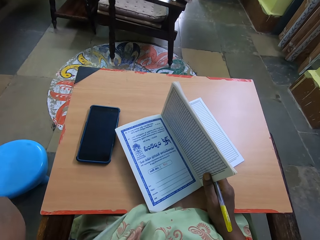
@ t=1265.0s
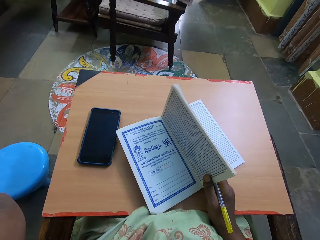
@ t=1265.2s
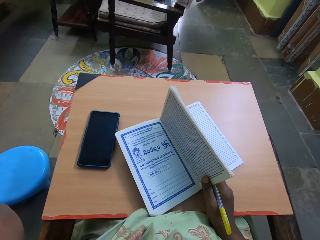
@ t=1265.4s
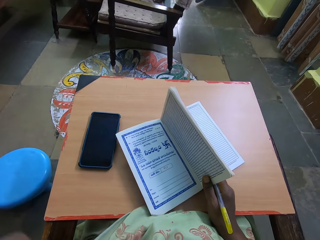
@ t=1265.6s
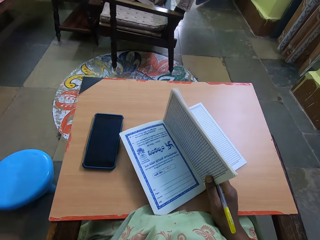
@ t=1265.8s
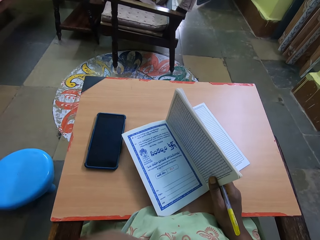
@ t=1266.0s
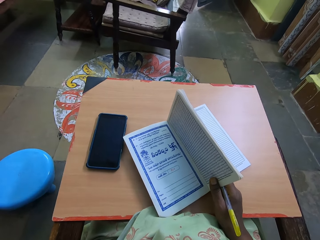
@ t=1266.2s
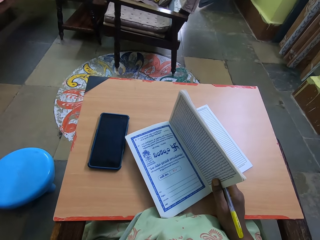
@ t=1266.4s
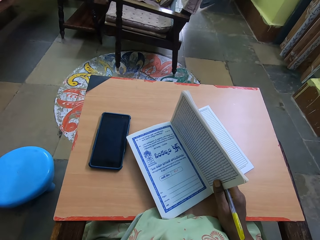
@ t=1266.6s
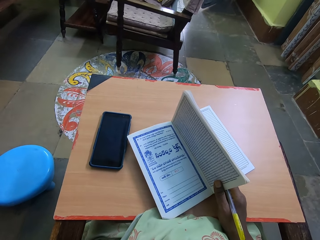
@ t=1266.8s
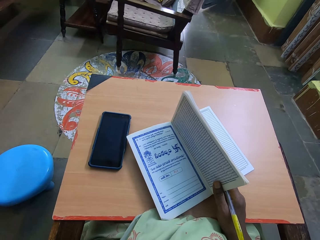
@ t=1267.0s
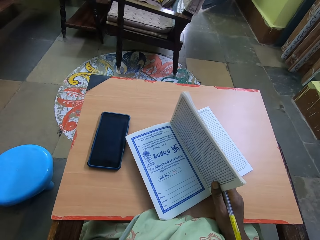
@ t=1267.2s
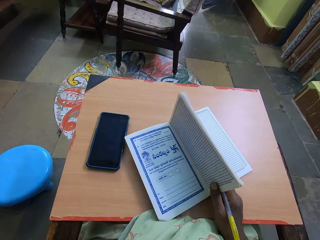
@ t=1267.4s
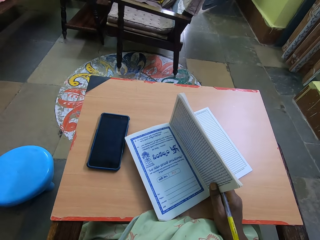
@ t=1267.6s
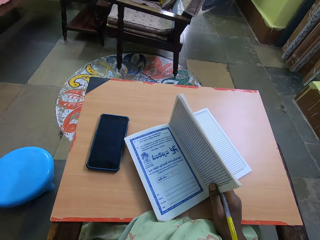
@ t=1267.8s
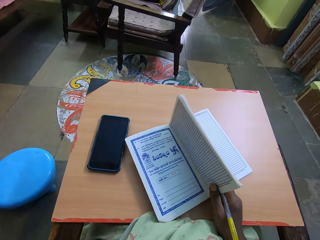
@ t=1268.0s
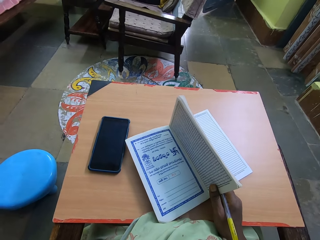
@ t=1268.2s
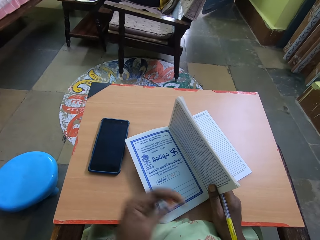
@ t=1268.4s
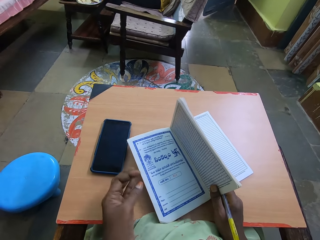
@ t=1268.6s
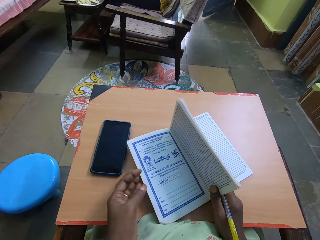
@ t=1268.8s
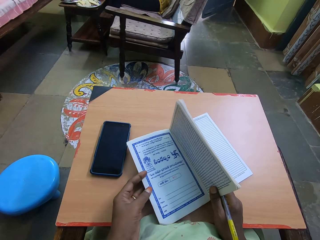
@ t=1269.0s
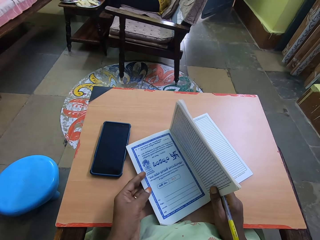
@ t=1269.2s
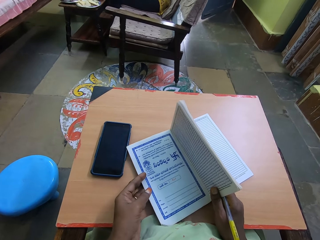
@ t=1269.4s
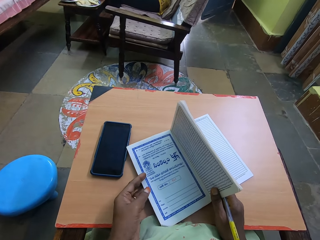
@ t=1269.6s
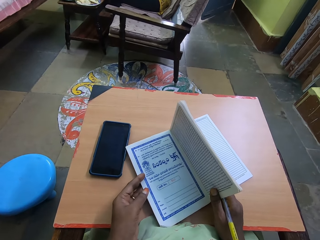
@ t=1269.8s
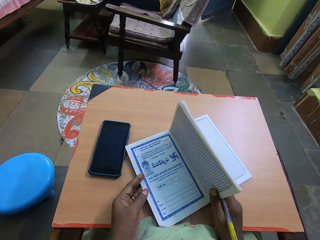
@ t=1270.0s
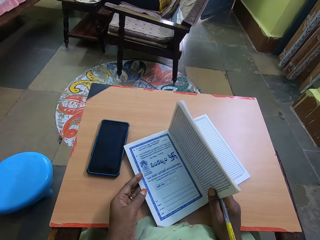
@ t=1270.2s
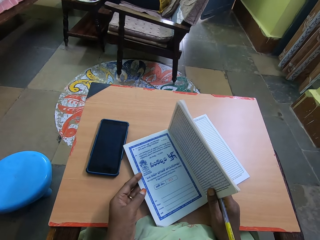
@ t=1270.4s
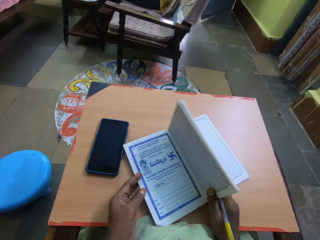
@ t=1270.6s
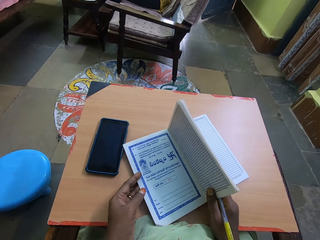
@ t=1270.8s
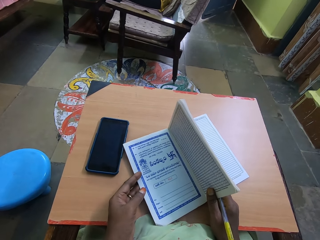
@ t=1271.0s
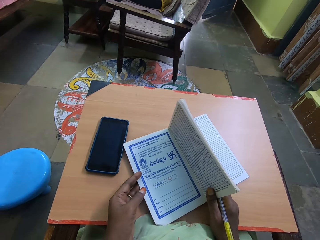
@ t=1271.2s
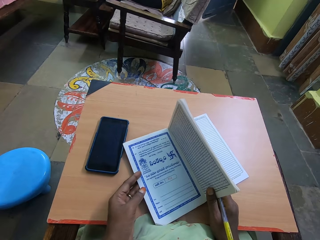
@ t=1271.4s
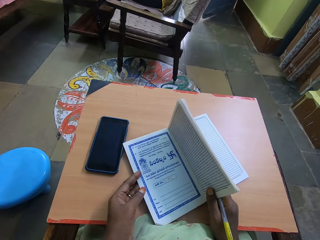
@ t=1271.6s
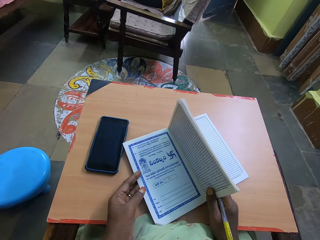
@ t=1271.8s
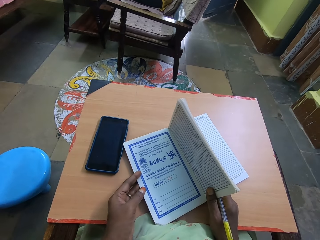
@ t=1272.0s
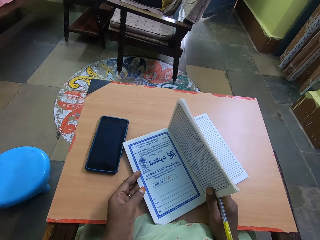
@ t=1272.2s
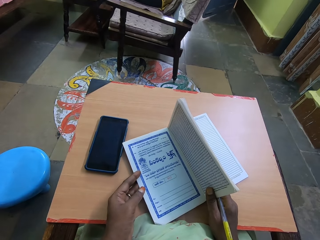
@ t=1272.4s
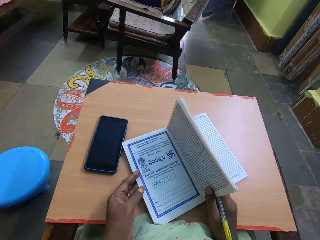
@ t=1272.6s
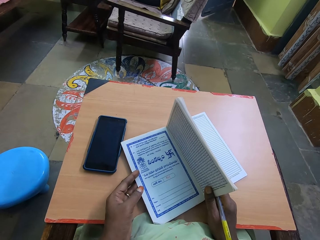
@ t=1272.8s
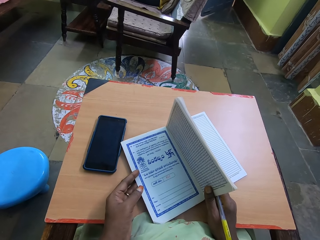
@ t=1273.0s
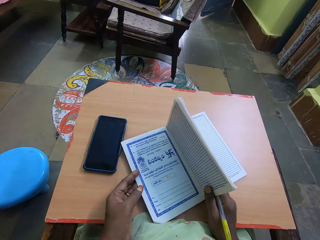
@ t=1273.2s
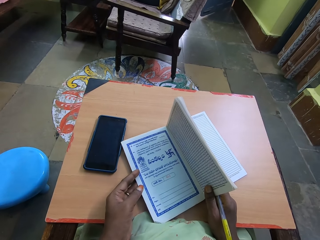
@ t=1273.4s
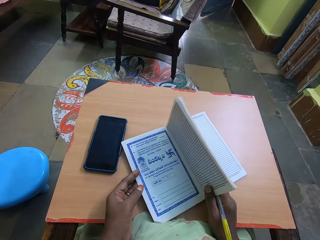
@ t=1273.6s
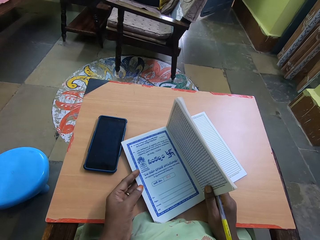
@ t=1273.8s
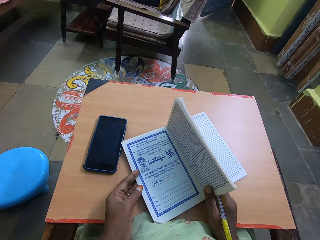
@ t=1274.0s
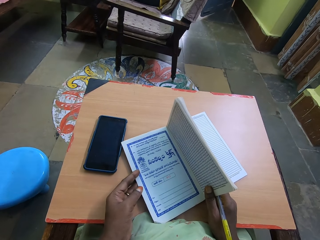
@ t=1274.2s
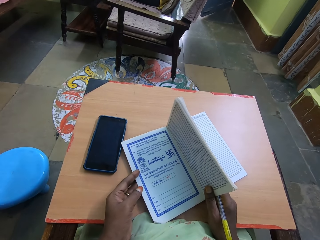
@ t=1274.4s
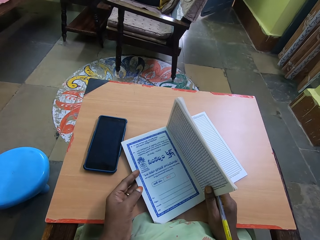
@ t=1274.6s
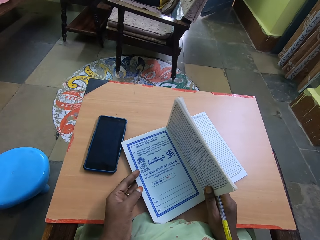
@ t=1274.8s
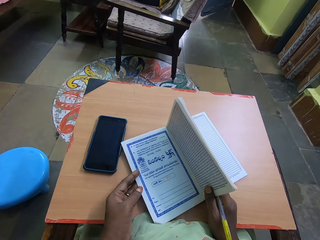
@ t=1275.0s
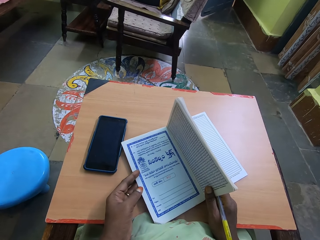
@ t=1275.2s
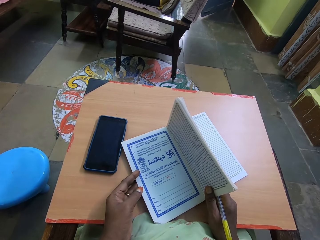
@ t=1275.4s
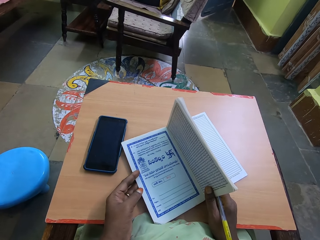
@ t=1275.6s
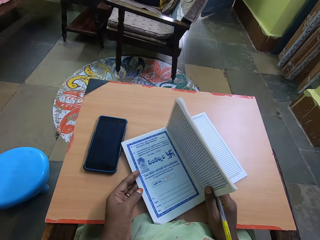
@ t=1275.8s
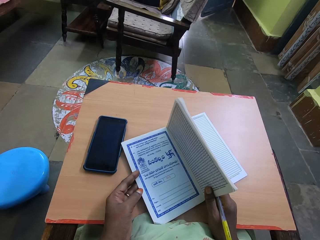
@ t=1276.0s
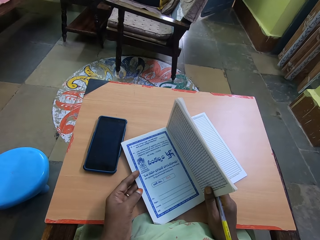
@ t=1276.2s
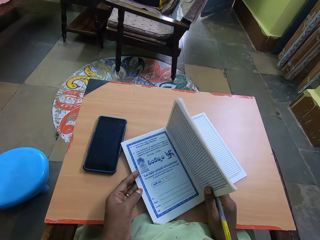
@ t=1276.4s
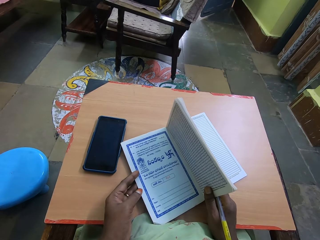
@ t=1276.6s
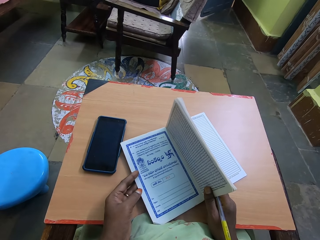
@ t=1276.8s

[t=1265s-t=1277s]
The camera wearer holds the book's cover with her left hand.

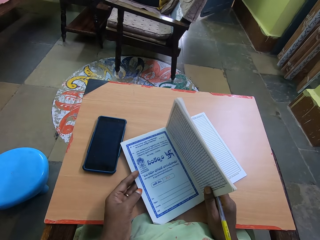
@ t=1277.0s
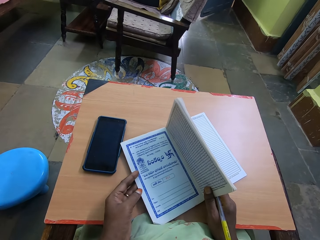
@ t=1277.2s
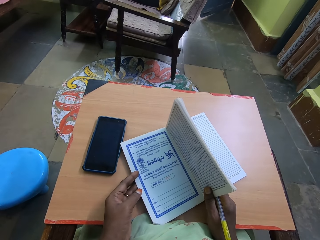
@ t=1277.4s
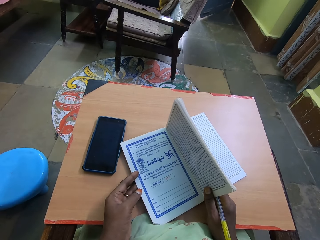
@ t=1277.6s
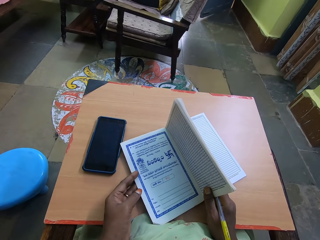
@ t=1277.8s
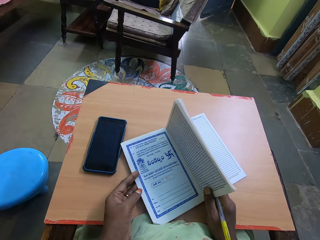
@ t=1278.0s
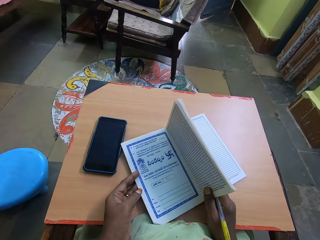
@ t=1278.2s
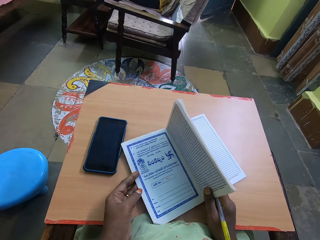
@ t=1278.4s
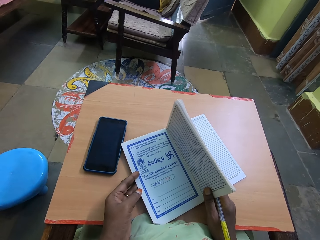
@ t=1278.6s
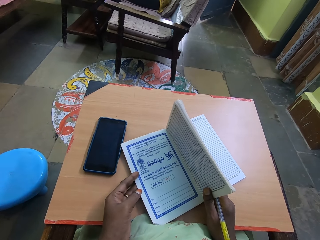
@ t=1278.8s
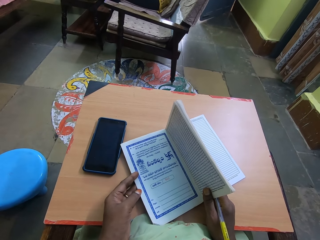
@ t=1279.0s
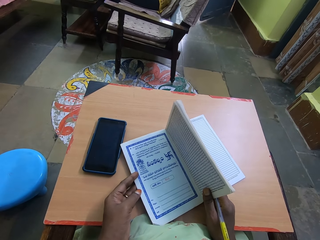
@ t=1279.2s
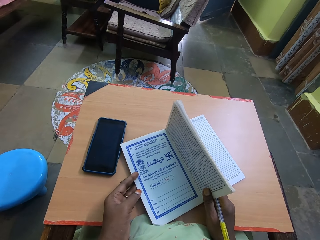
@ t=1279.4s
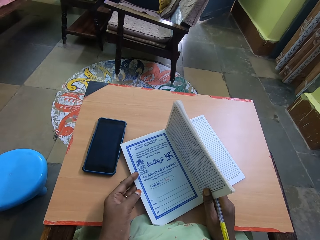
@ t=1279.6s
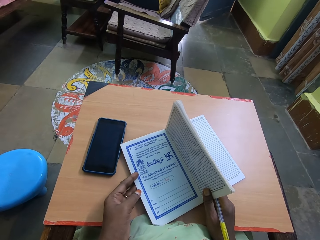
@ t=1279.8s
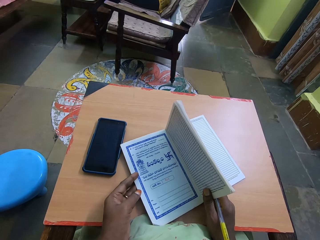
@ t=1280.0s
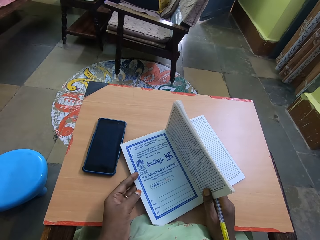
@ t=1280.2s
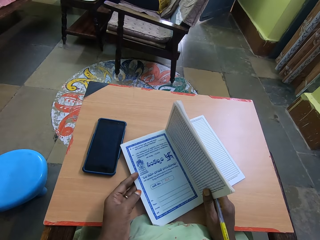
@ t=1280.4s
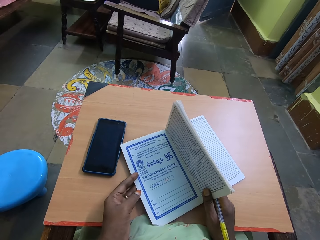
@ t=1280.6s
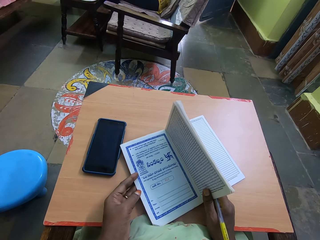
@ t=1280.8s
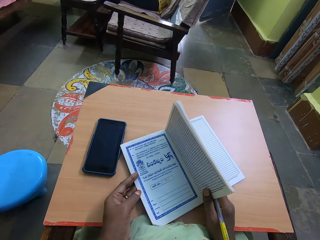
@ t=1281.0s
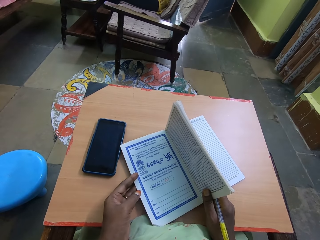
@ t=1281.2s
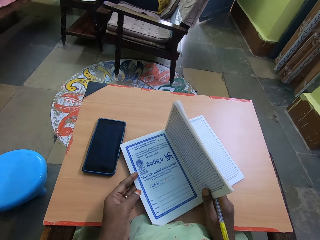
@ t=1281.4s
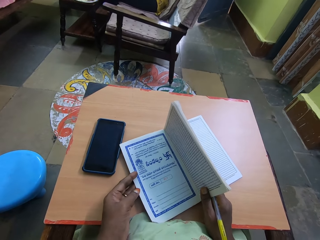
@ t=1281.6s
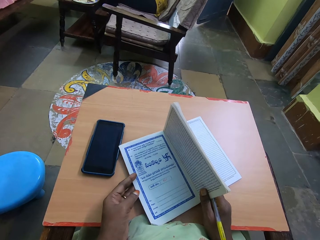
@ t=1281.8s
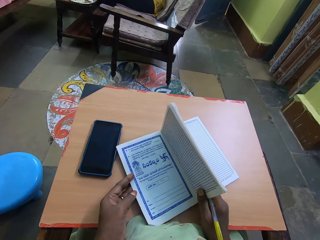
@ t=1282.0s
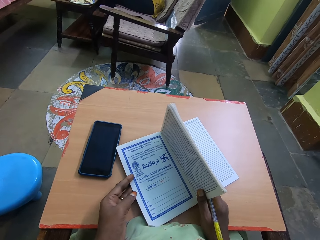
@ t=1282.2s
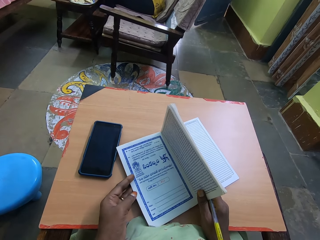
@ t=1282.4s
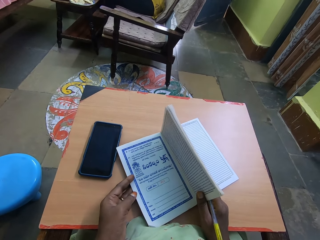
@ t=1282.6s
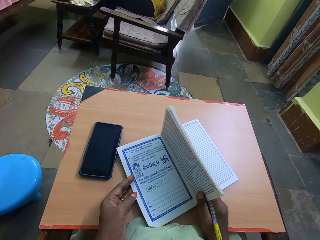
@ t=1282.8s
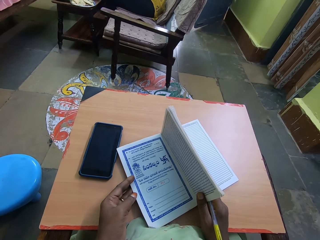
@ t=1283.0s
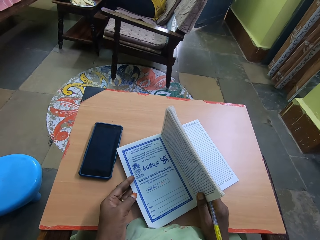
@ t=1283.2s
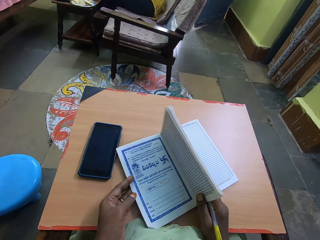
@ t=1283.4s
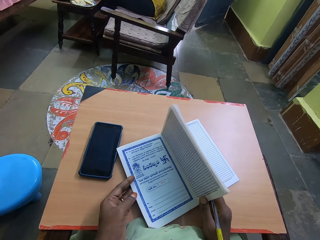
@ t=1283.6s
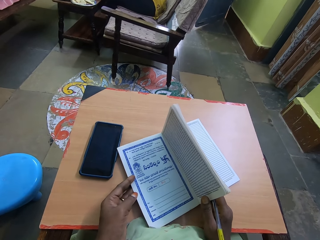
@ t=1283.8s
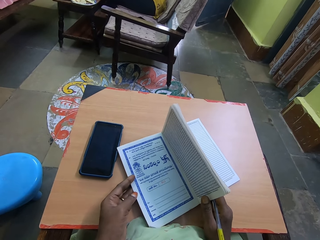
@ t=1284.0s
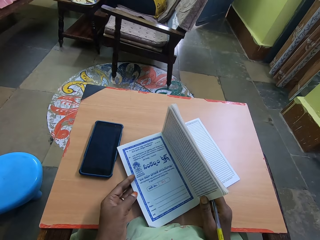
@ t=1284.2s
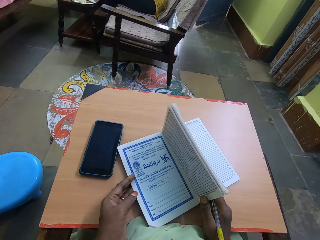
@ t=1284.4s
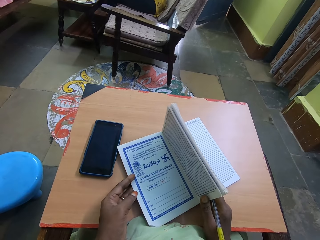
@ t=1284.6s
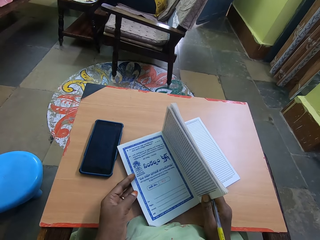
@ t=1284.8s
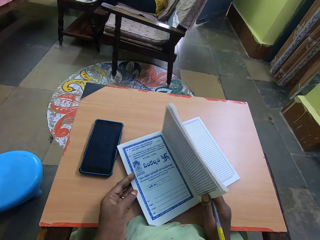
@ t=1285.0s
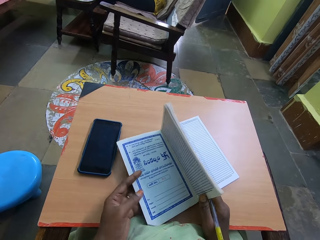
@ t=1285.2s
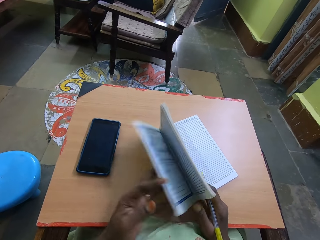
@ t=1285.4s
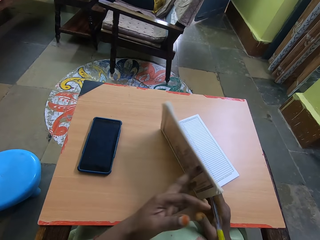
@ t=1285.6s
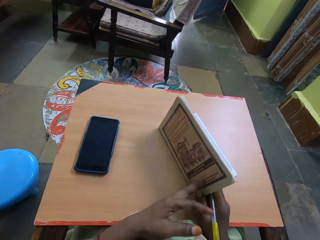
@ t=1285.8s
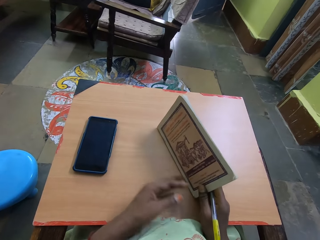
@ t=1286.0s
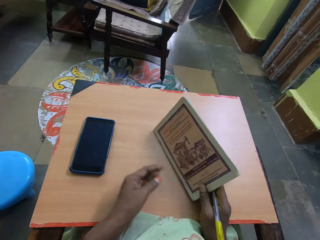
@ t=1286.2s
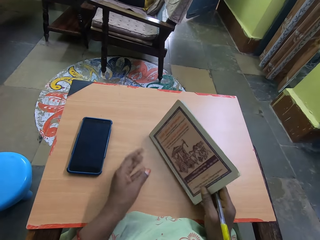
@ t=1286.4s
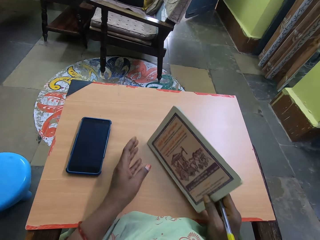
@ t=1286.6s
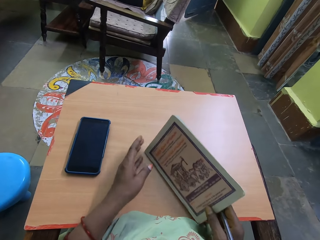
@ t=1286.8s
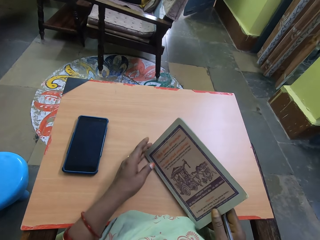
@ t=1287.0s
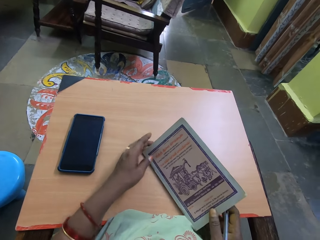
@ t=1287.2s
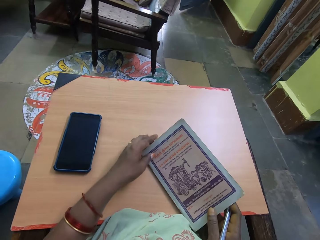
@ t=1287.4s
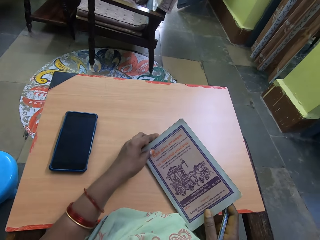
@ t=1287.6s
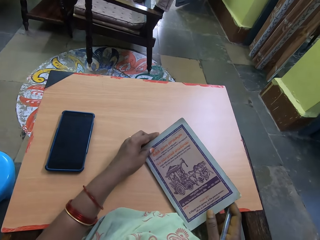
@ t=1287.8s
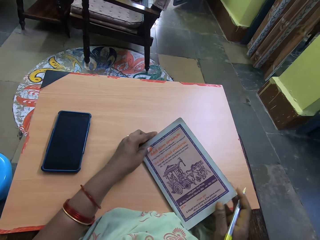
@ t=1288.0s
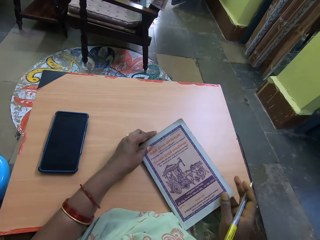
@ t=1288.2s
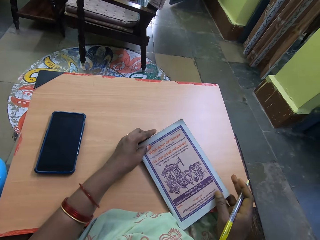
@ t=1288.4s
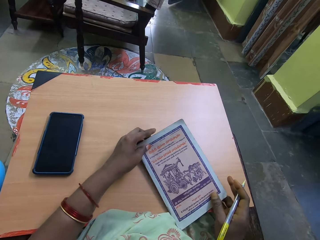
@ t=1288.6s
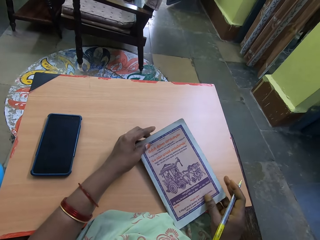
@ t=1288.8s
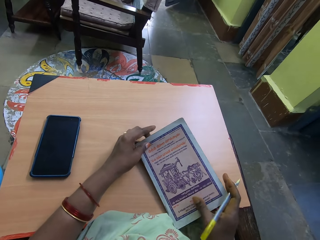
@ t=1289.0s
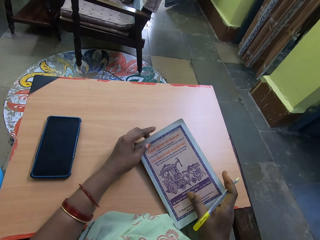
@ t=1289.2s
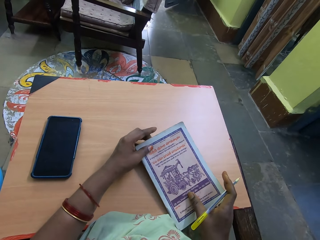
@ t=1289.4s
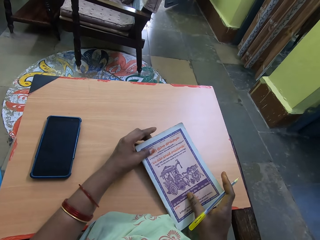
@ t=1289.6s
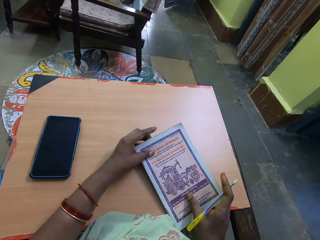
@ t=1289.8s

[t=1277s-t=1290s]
The camera wearer flips the cover of the book on the table with her left hand. She holds the book on the table with her hands. She looks at the book cover.
